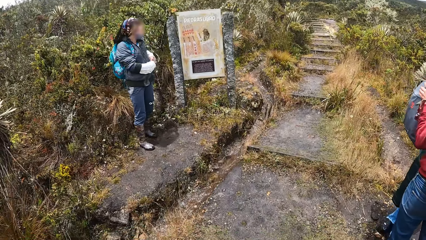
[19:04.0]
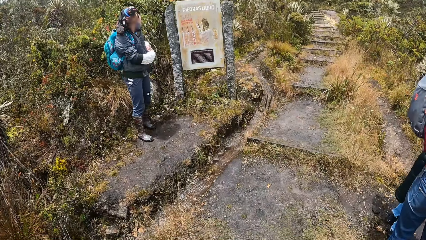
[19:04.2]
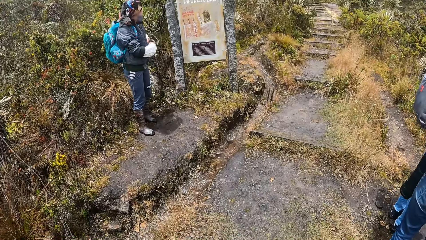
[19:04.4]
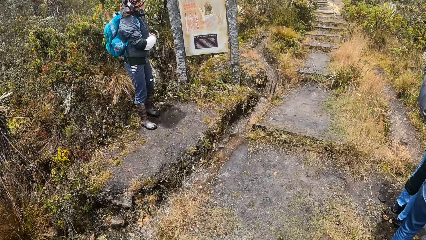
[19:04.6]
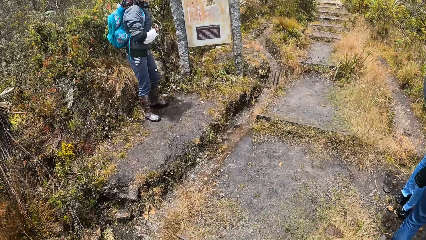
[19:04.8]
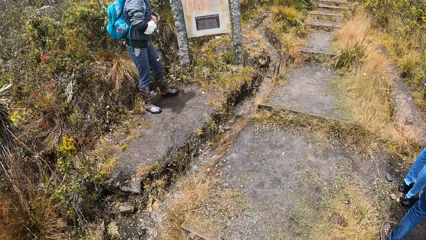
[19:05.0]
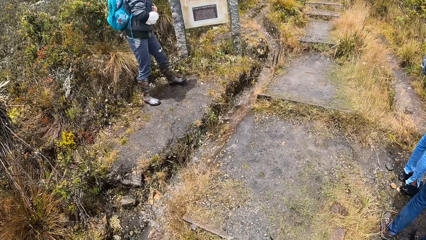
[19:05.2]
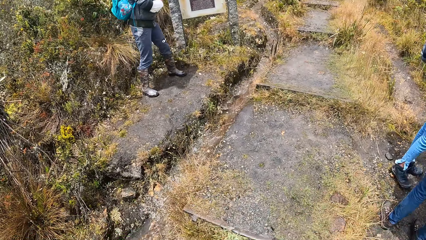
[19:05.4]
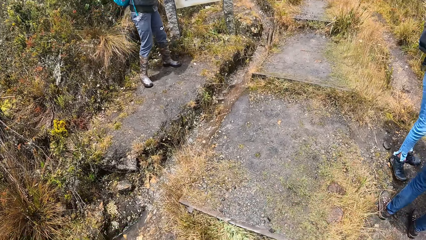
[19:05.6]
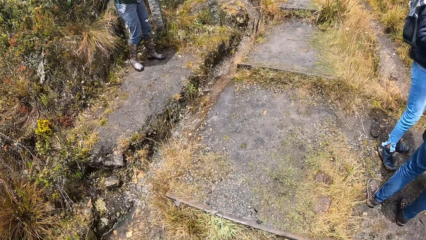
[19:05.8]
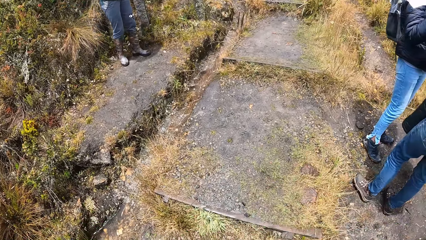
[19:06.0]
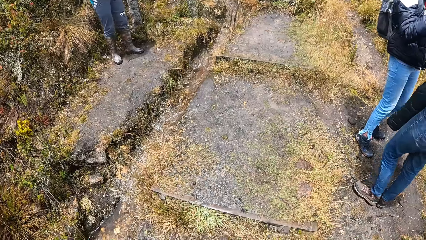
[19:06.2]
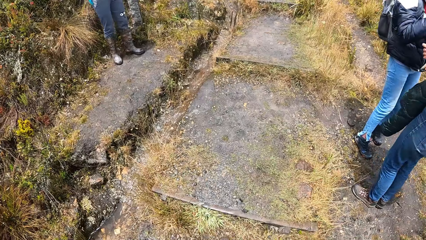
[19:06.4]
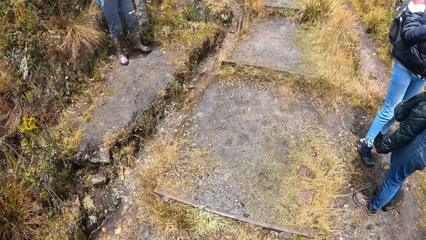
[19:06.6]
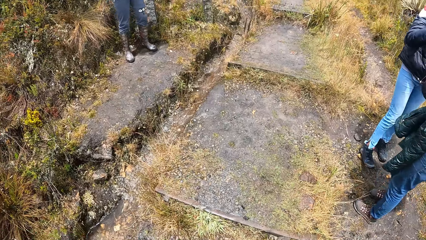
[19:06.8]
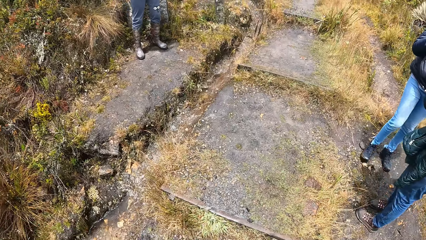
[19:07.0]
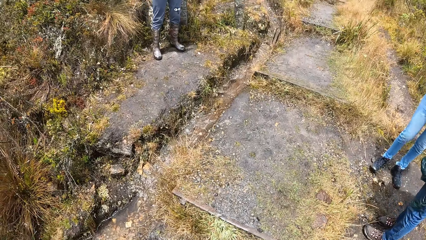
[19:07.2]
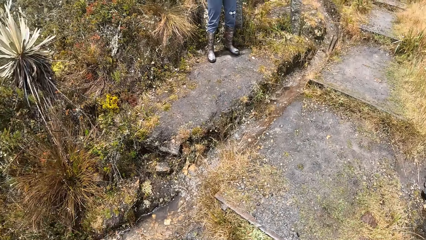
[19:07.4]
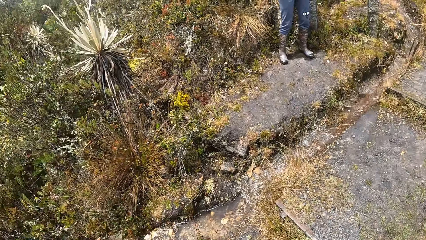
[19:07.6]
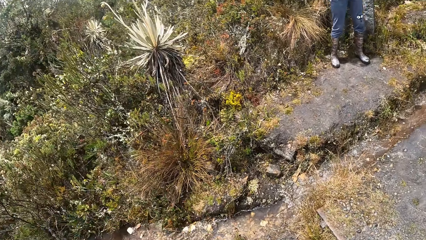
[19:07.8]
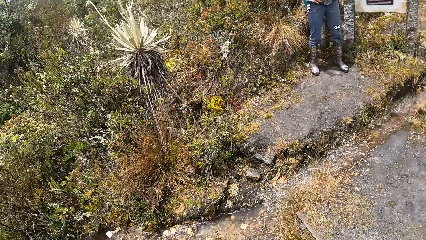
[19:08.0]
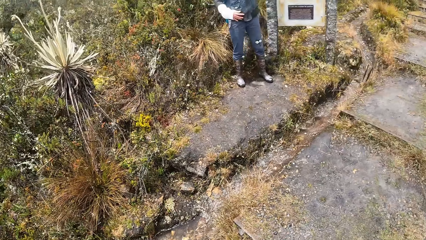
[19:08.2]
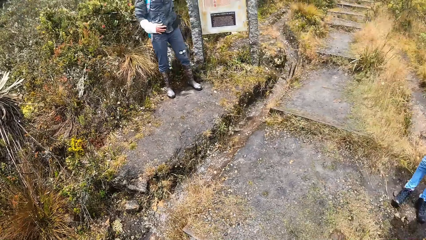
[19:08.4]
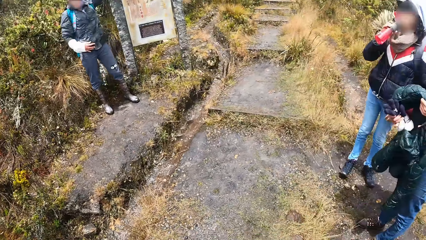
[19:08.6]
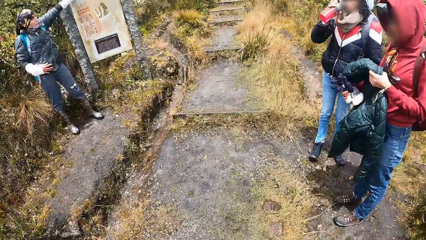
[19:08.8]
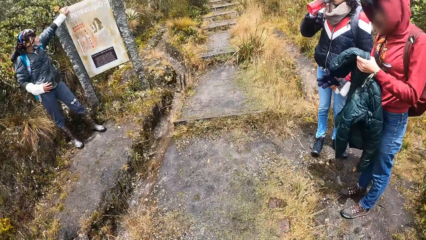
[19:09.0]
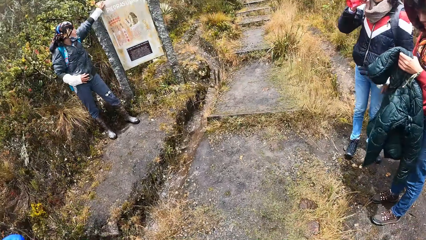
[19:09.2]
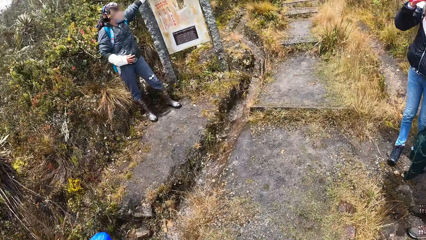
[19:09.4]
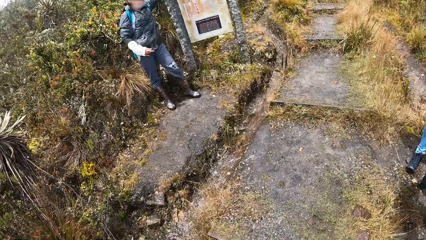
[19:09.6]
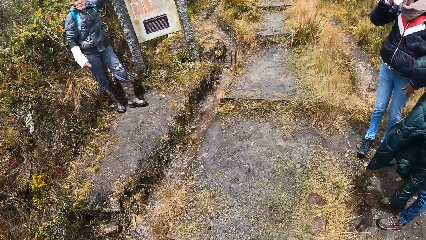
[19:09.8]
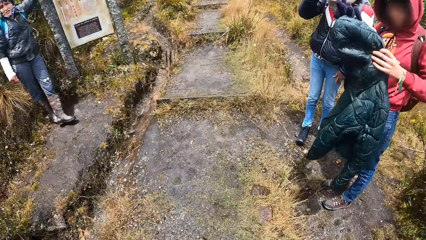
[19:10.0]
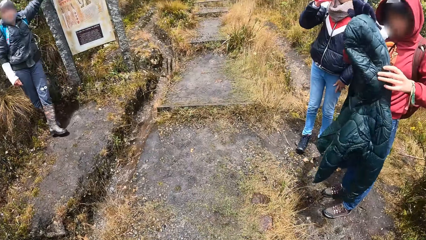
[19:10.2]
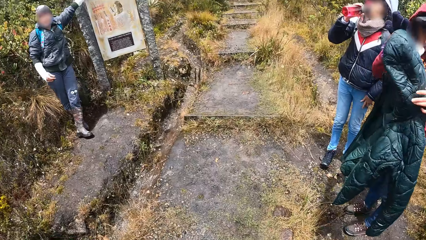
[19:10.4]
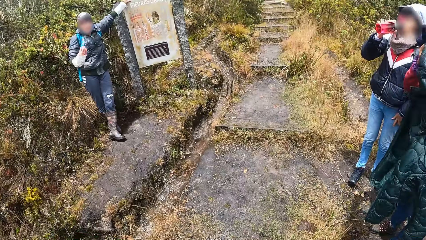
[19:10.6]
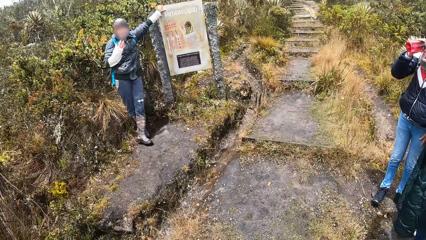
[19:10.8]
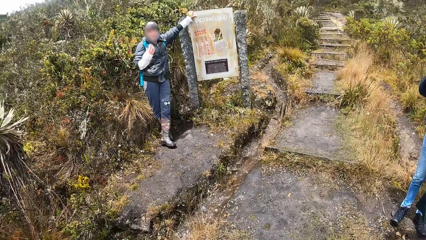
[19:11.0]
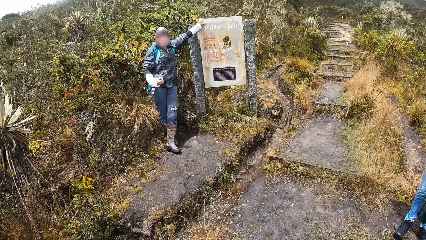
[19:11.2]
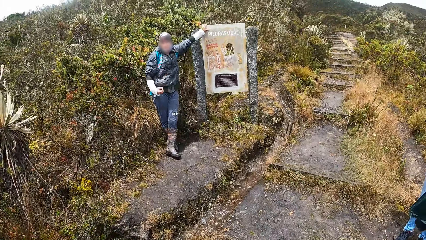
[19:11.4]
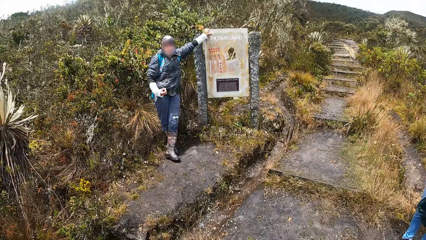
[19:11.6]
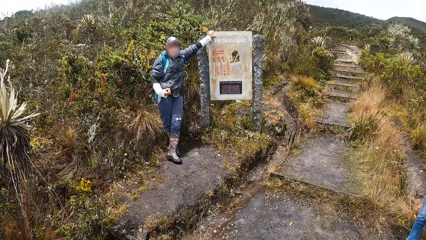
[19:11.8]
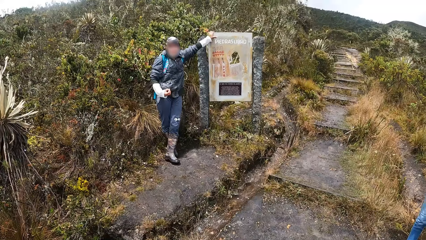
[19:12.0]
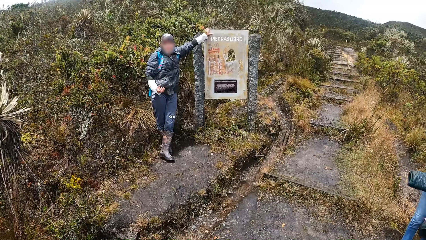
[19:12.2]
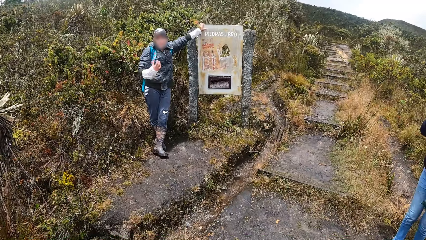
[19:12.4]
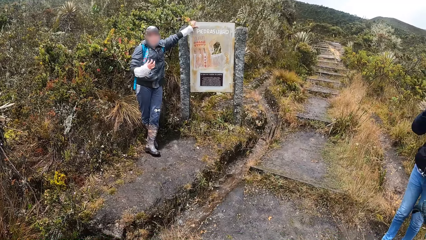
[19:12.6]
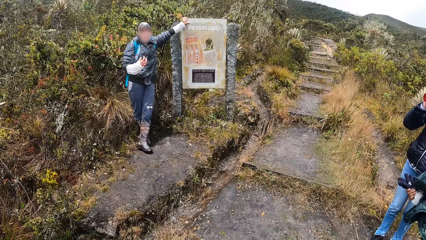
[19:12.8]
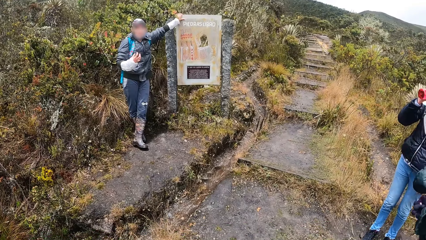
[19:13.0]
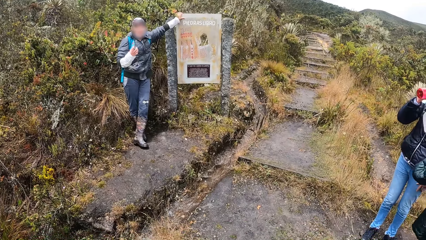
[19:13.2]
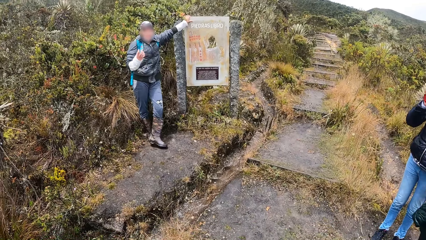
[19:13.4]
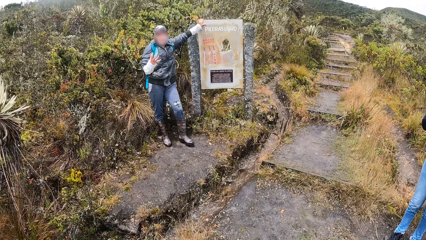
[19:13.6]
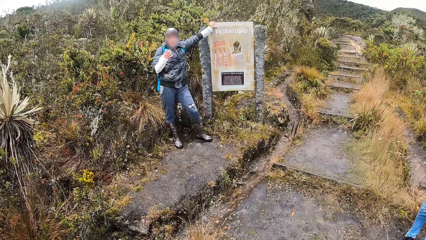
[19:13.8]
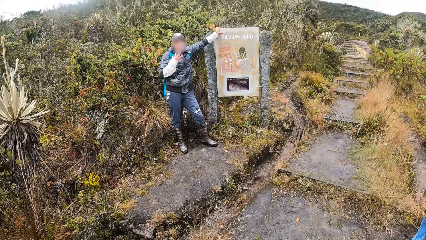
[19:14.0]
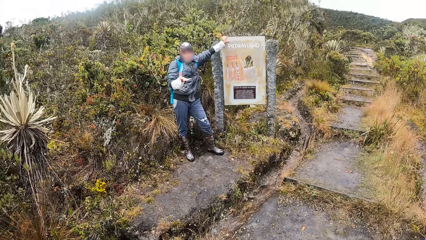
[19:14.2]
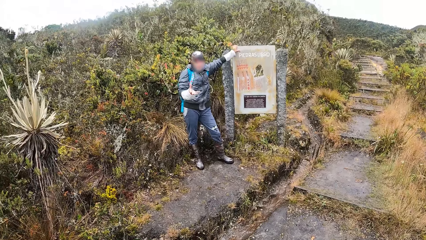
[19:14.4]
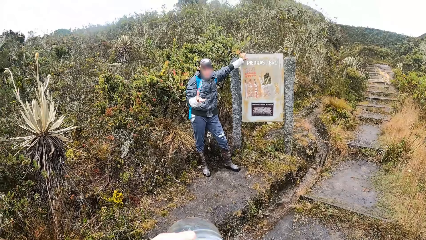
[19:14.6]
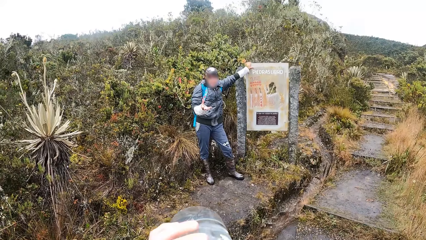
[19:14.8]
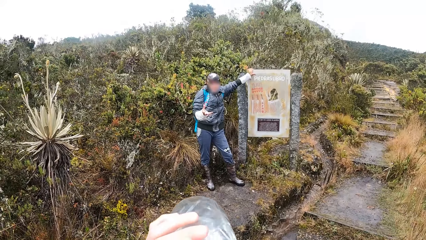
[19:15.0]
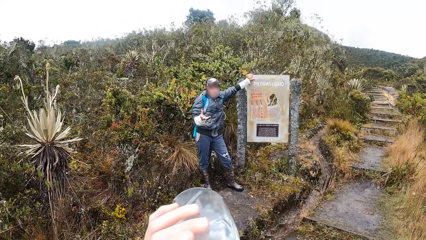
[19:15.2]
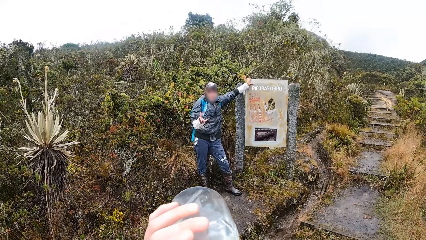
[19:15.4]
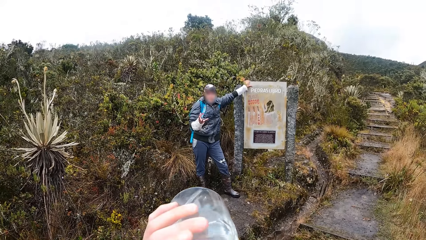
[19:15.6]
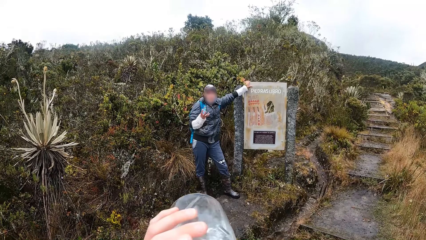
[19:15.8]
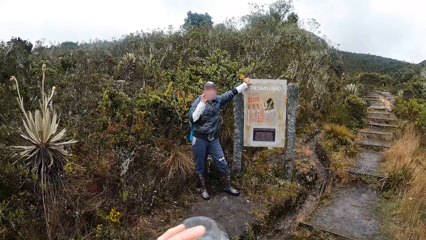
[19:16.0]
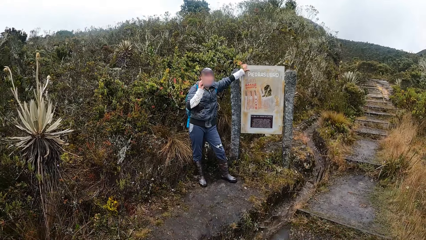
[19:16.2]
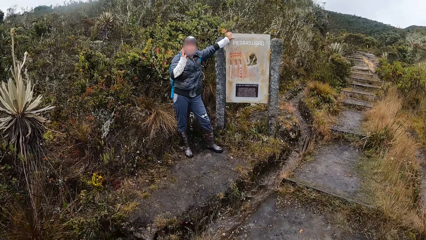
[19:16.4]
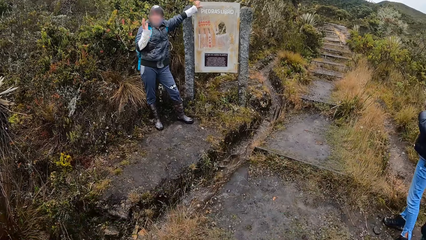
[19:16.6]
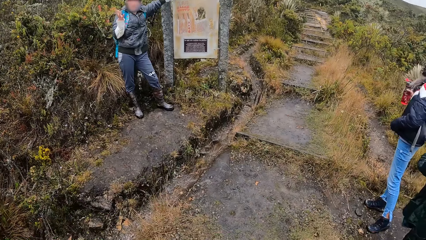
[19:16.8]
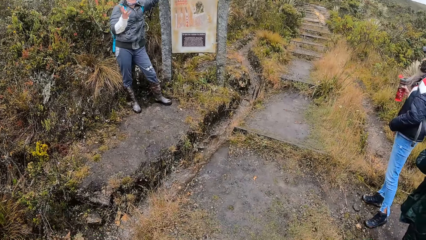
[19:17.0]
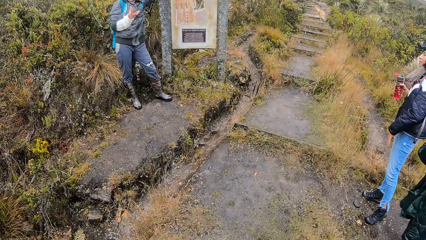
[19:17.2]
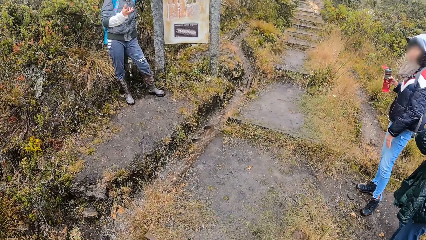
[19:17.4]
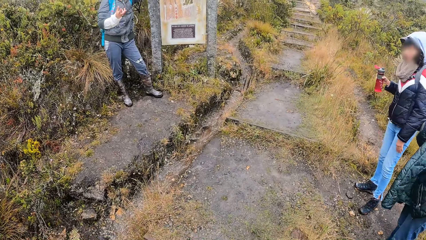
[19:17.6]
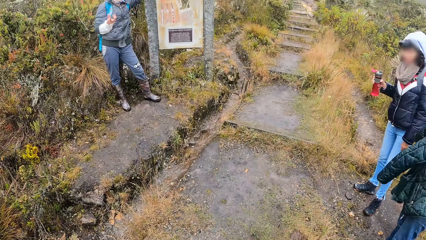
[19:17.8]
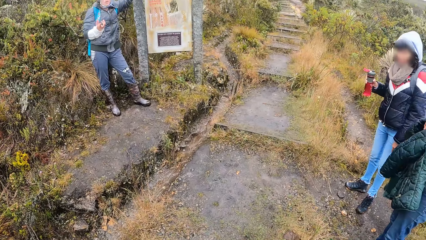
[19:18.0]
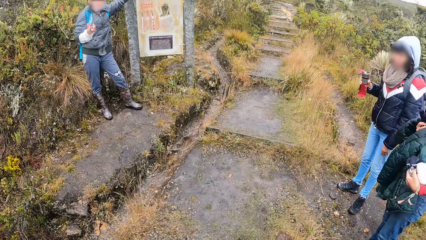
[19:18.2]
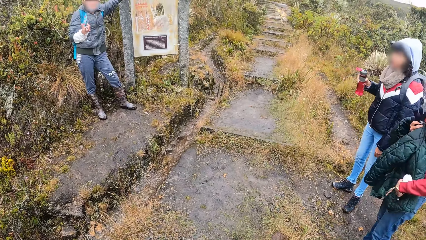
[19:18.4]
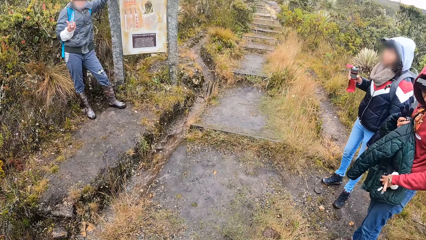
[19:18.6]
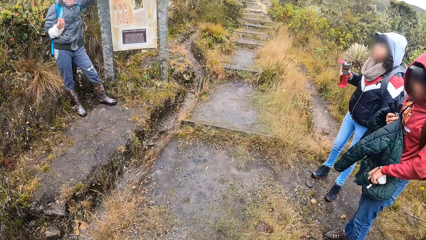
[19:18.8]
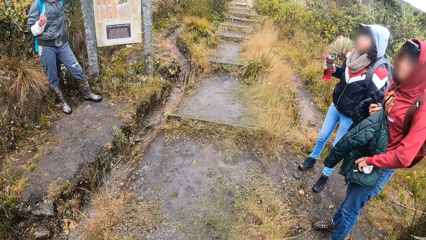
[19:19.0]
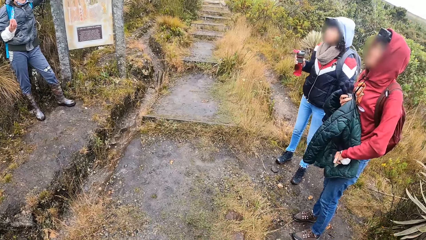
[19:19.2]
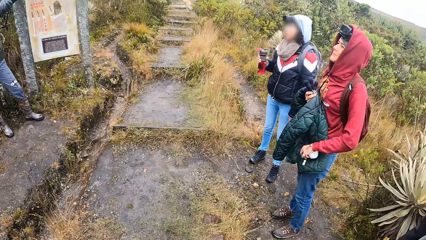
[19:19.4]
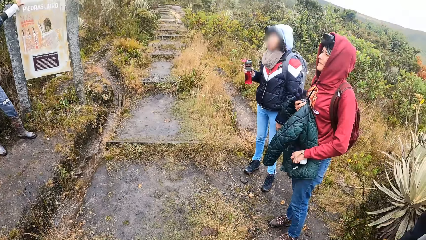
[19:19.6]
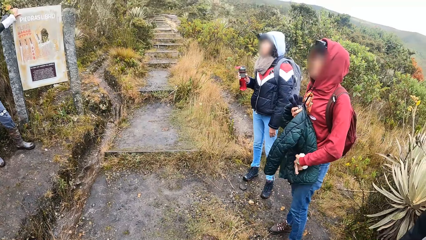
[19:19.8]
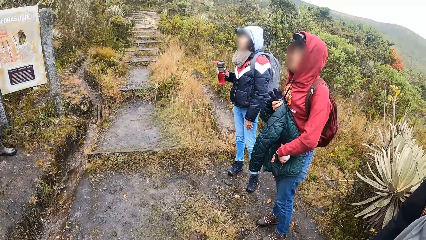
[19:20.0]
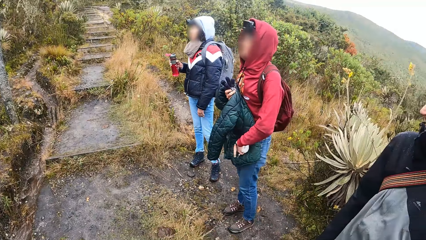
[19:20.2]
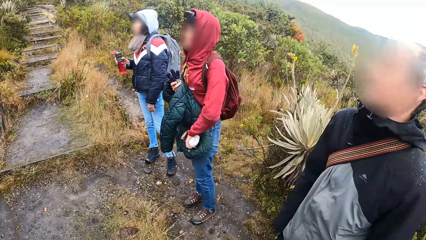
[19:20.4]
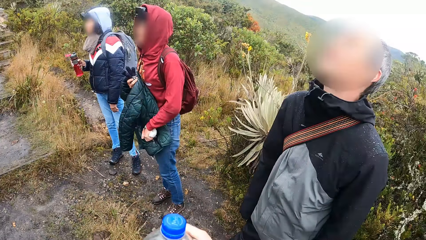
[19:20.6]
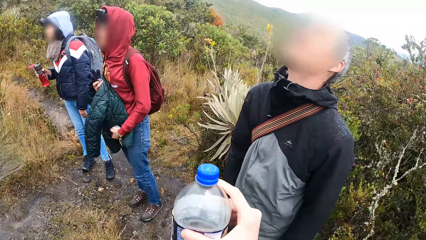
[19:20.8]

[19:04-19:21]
A person demonstrates. A woman drinks water from the bottle in her right hand. Another woman addresses a group of people standing around her. The camera wearer drinks water from a bottle in her left hand. A third woman puts her purse into the pocket of her jacket with her left hand. The camera wearer looks around.
